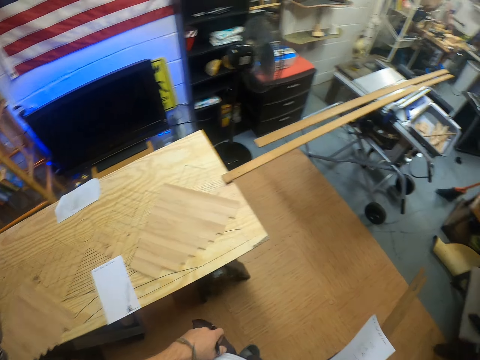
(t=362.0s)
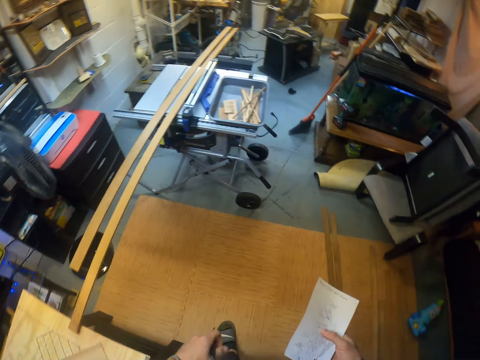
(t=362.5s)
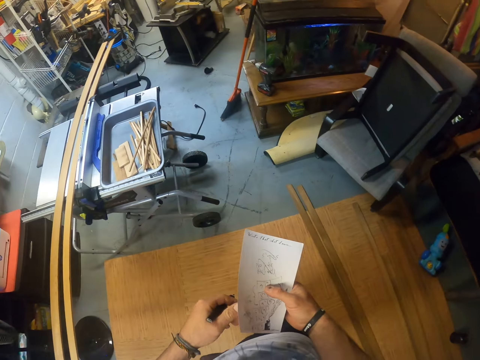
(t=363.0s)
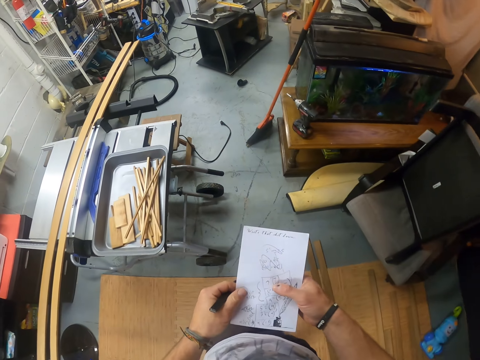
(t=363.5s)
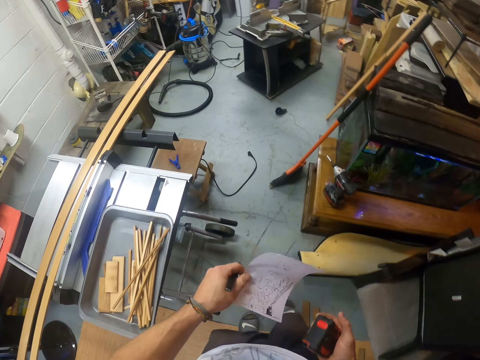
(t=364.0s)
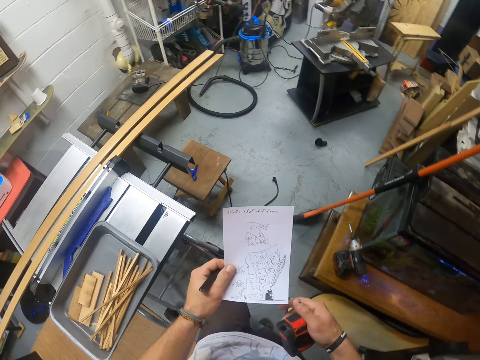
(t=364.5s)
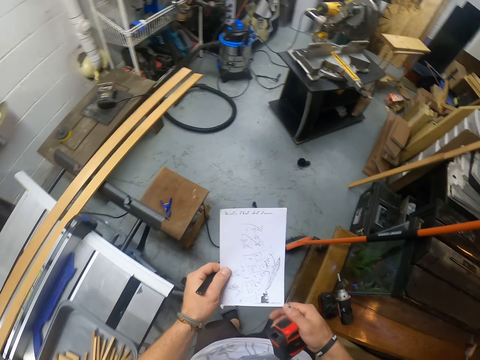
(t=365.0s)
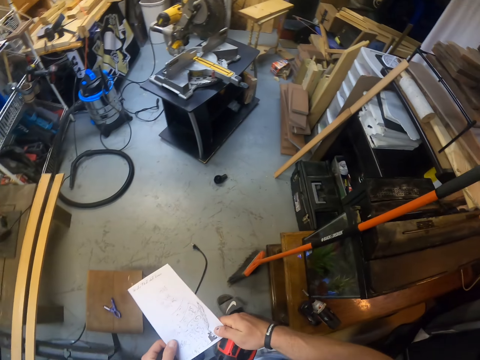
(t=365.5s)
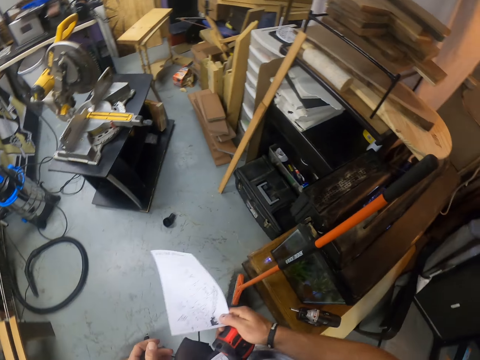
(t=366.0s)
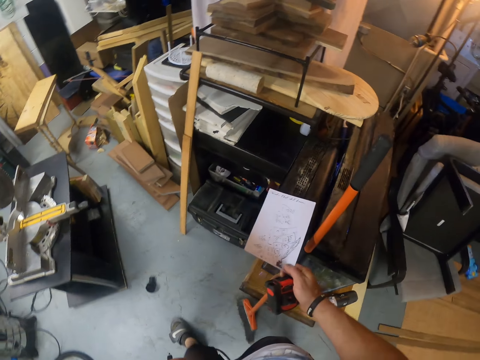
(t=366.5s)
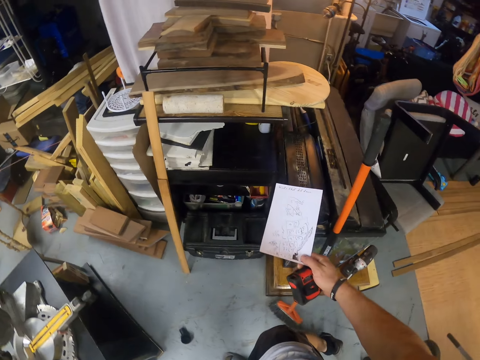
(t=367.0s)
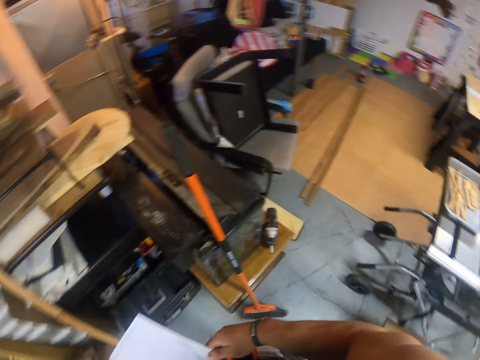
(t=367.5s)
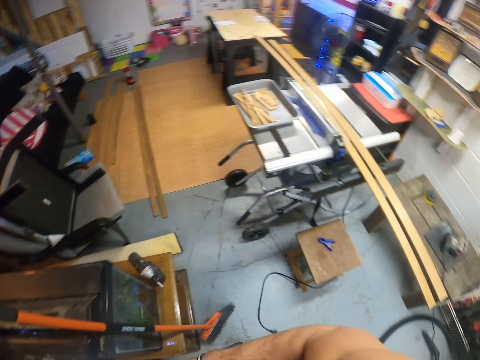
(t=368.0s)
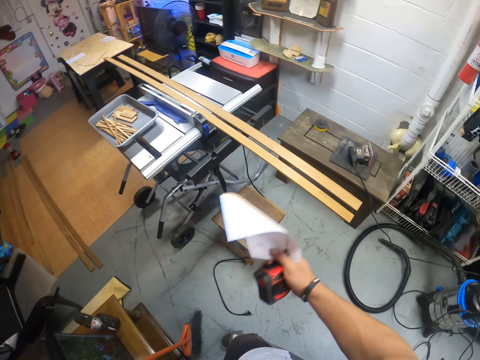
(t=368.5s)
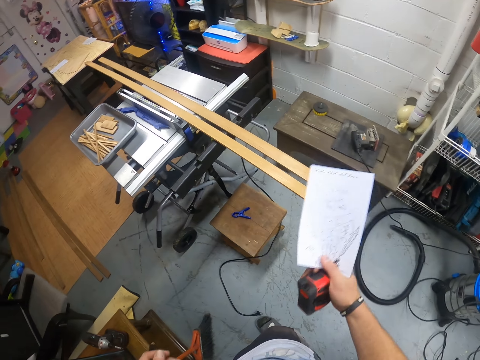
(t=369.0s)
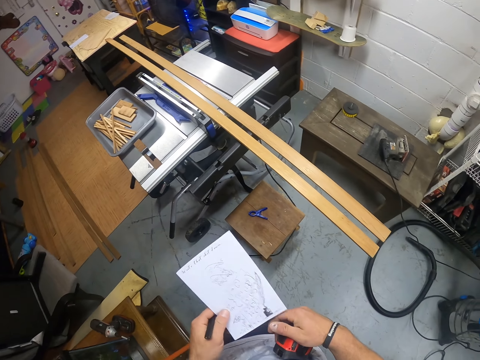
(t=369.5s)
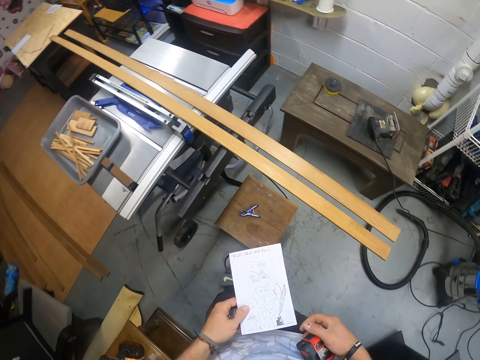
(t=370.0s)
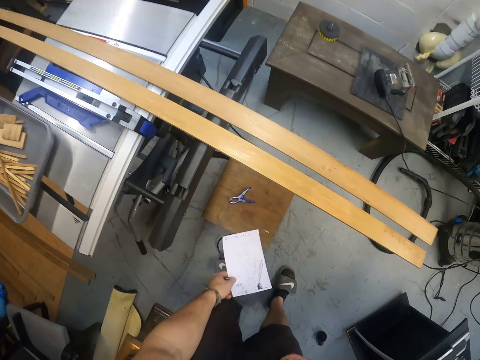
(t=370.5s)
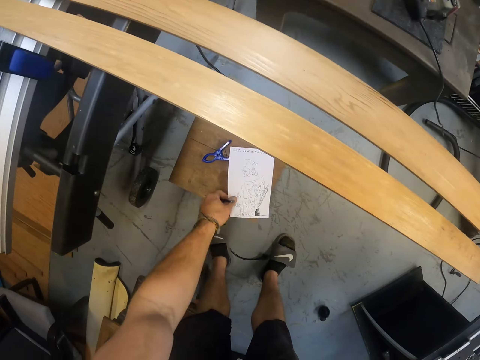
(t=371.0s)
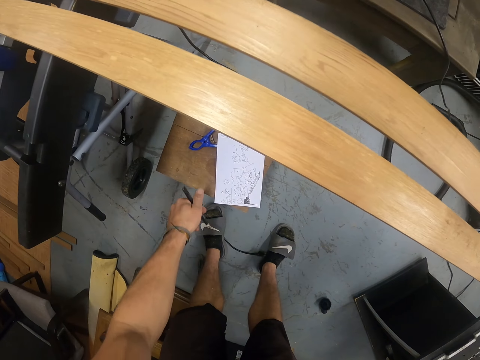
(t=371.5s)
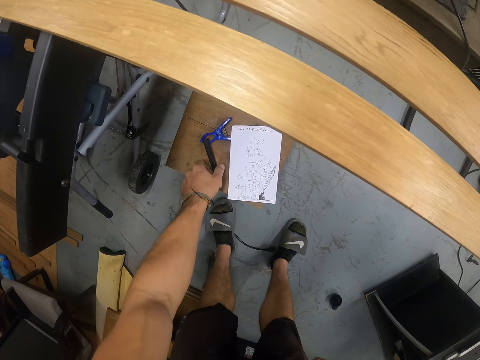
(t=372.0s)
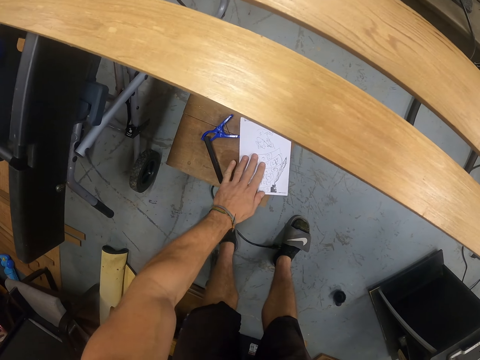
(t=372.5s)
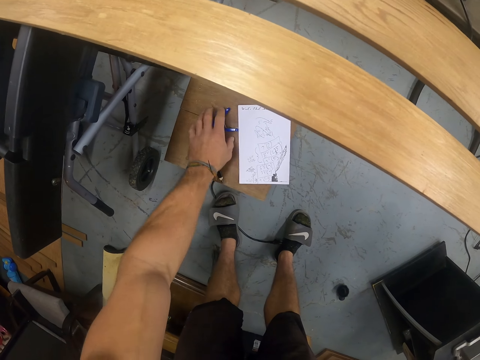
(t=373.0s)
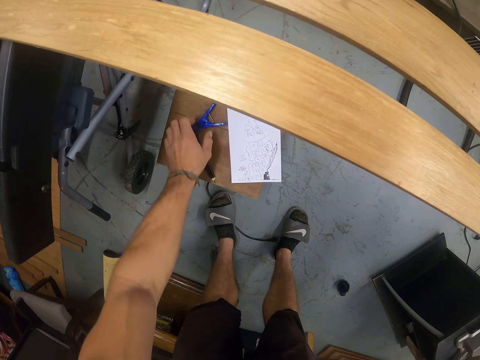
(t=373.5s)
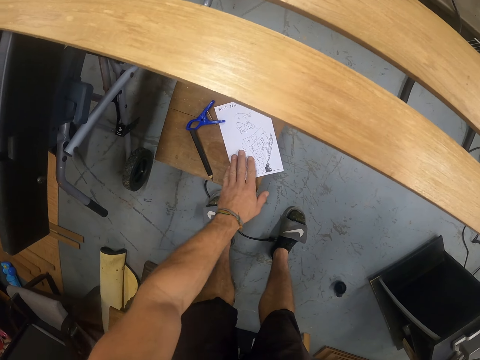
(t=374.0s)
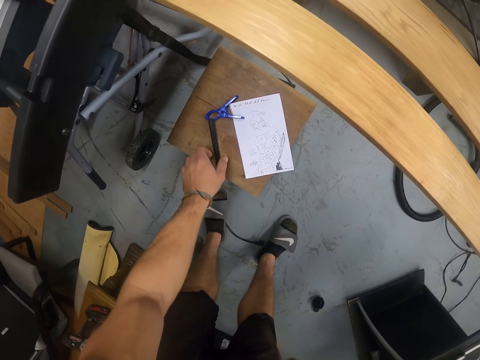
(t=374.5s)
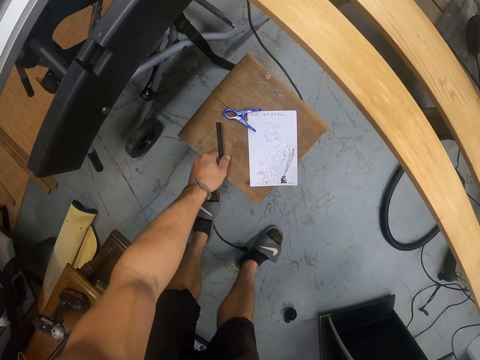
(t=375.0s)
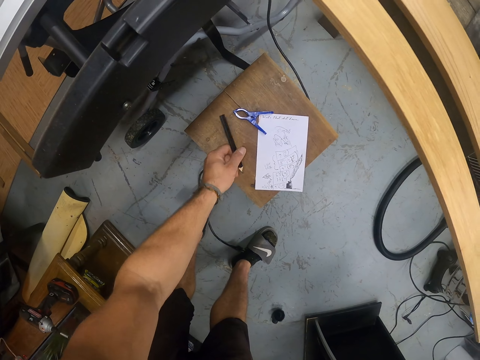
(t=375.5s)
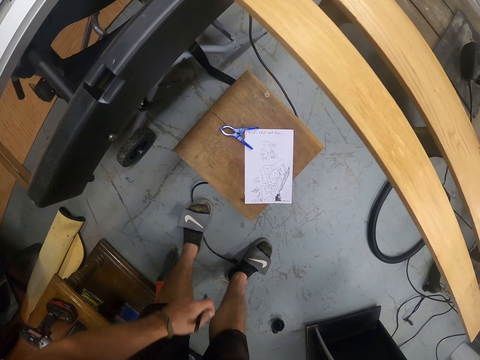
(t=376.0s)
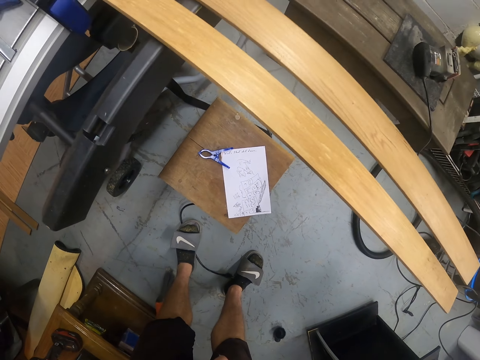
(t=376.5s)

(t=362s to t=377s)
The camera wearer walks around the room. He passes the paper from his right hand to his left hand. He places the paper on a stool with his left hand. He drops the pencil on the stool with his left hand. He adjusts the paper on the stool with his left hand. He adjusts a clamp on the stool with his left hand. He moves the paper on the stool. He picks up the pencil from the stool with his left hand.

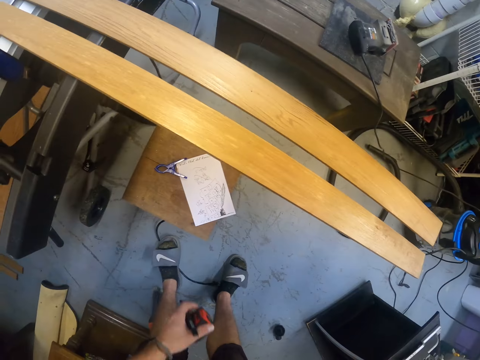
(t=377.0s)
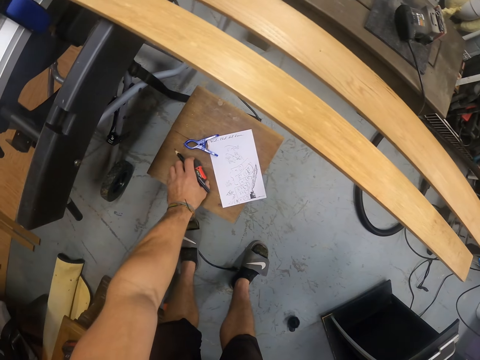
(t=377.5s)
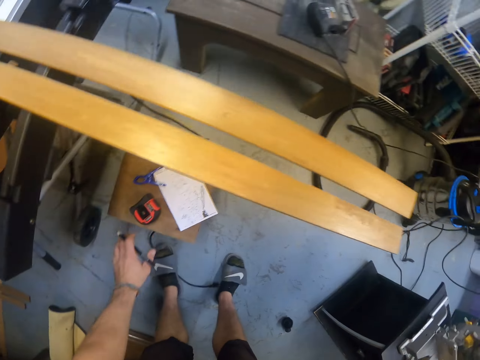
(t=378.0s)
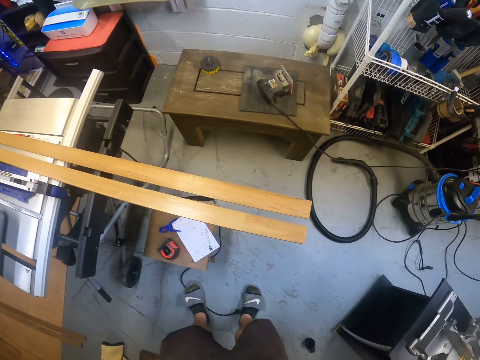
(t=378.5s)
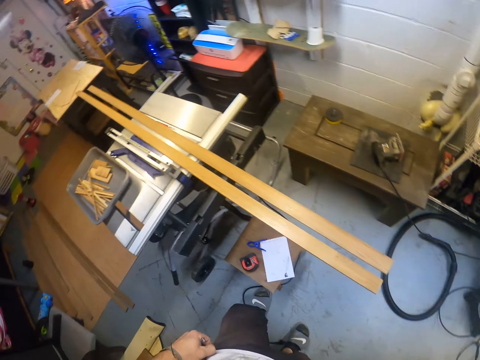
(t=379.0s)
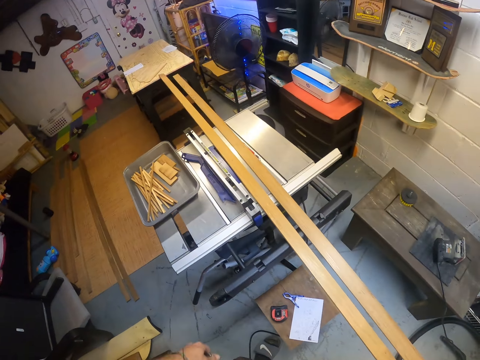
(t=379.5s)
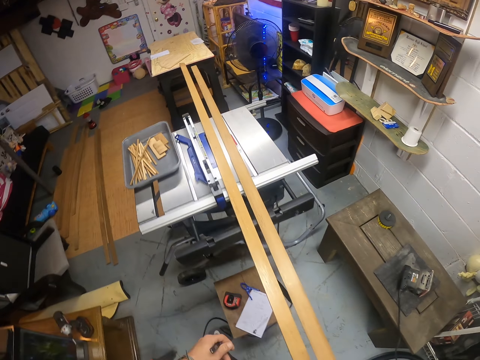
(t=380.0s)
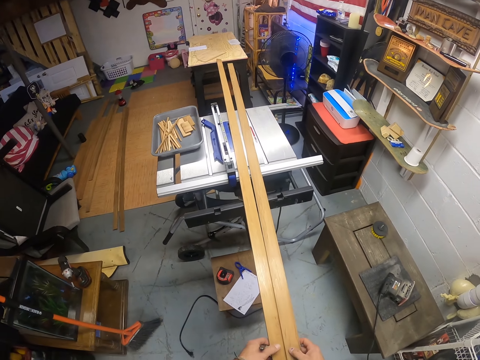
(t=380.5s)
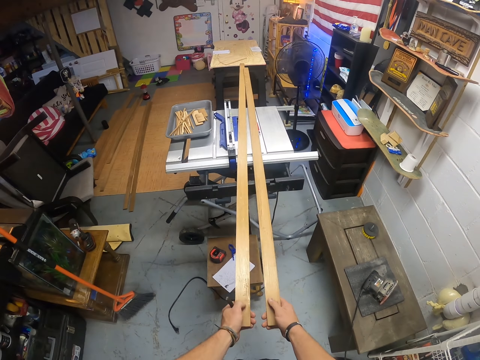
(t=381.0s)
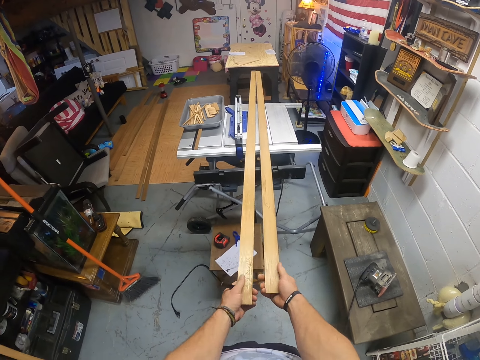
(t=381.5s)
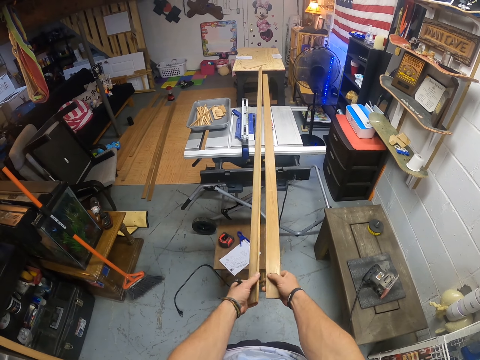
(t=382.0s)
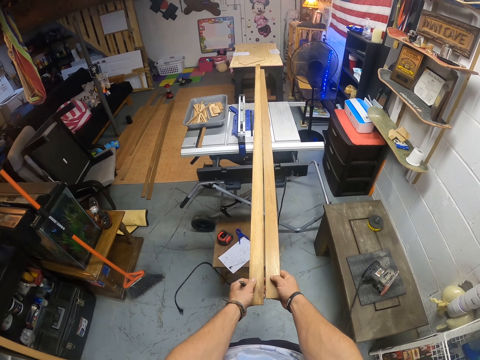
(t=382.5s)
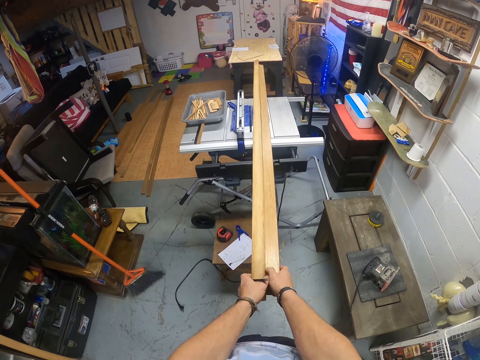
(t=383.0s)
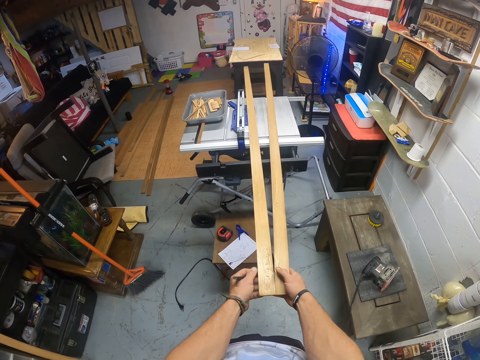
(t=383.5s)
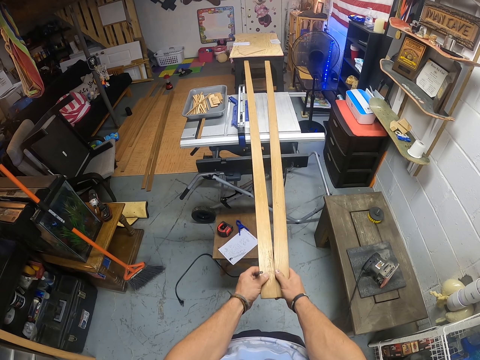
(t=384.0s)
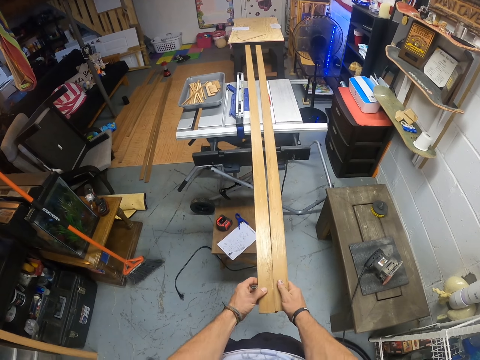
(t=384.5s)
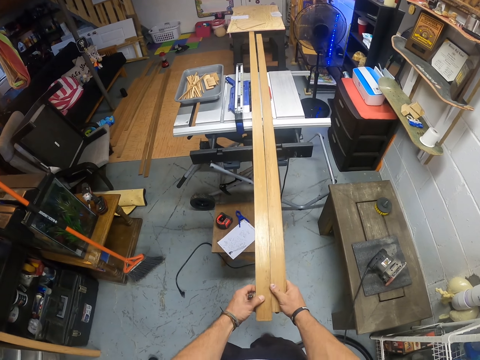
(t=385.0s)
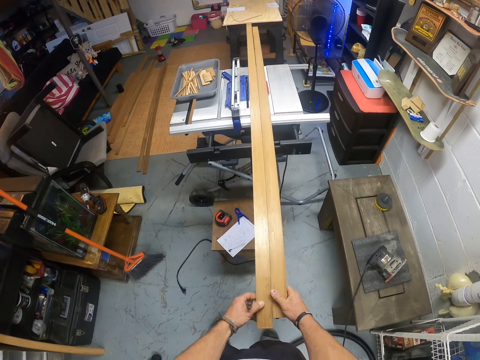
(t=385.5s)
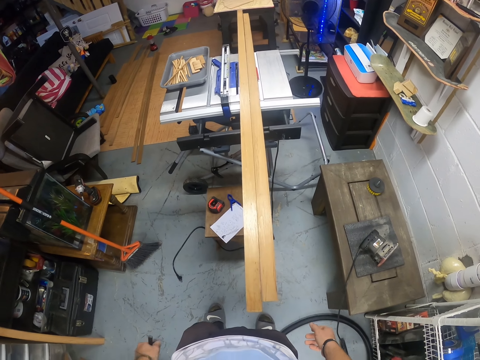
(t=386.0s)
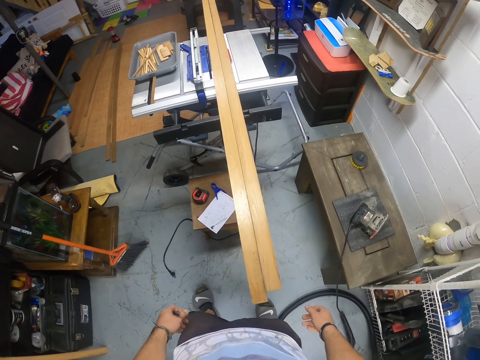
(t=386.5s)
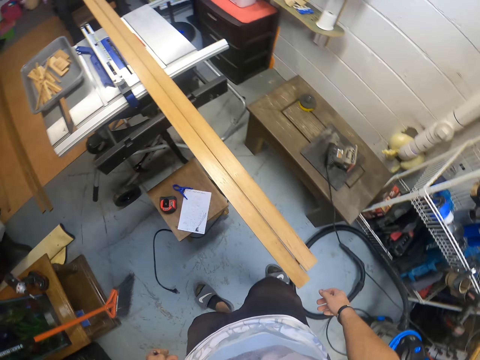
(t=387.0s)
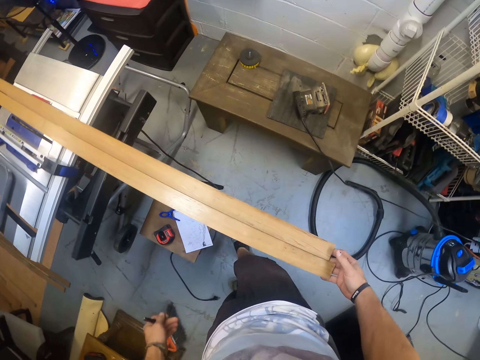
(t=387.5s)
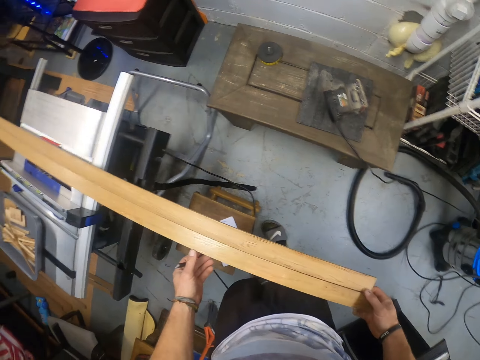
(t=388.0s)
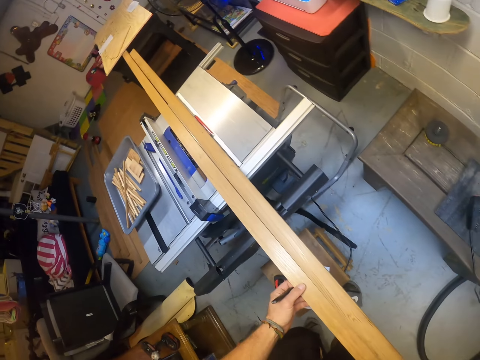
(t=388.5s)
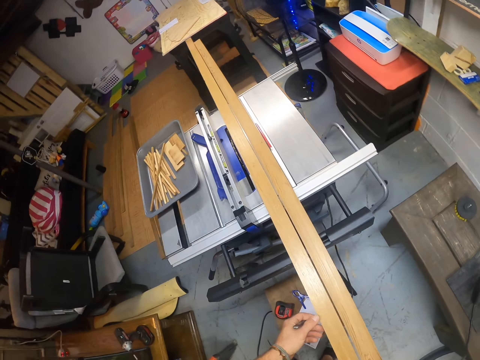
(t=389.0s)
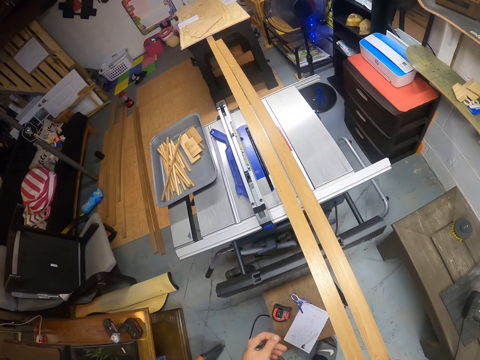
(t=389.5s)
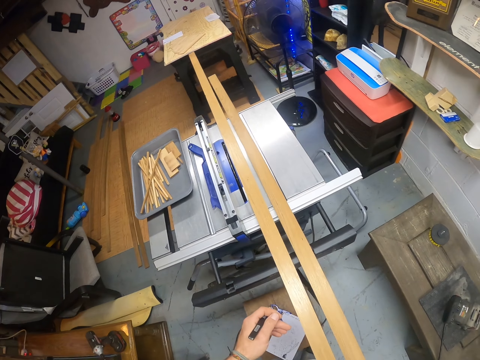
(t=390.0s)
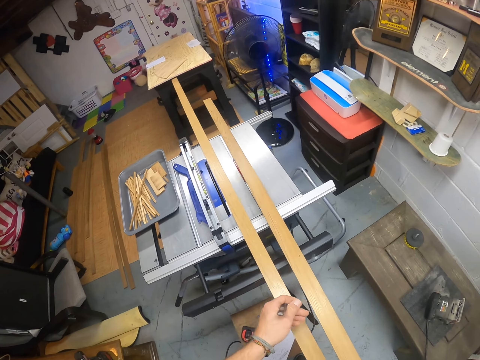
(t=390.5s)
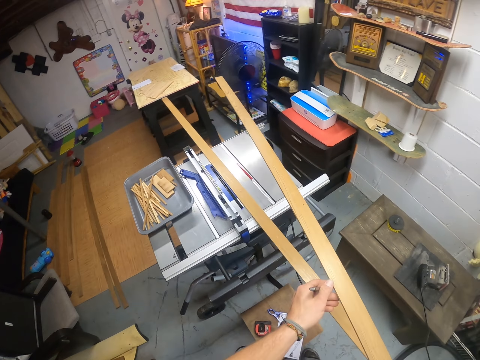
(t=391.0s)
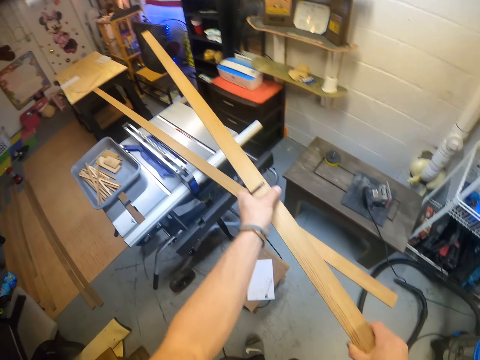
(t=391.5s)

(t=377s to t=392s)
The camera wearer drops the measuring tape on the stool with his left hand. He walks around the room. He adjusts the plywood on the wood cutting panel table or wood cutter with both hands. He walks around the room. He holds the timber on the wood cutter. He picks up the plywood from the wood cutting panel table with his right hand.
